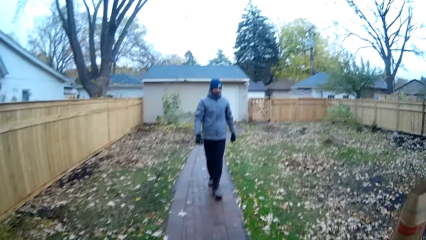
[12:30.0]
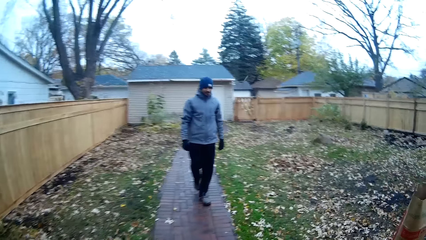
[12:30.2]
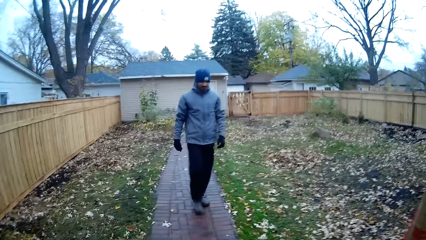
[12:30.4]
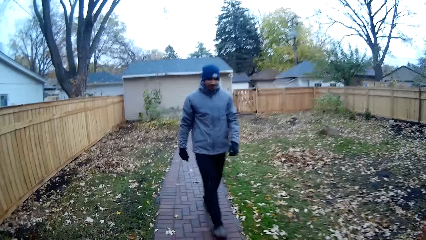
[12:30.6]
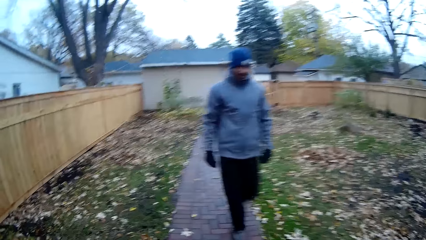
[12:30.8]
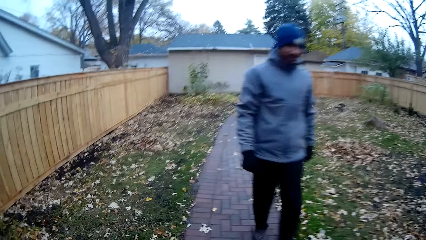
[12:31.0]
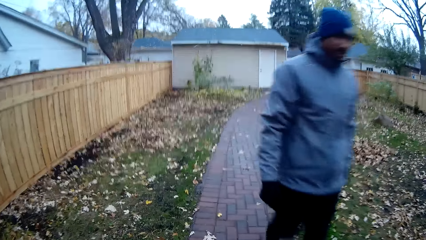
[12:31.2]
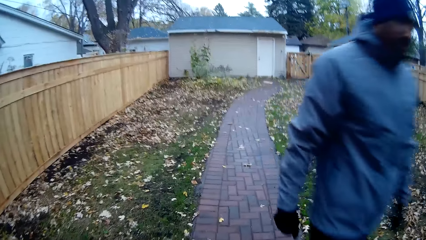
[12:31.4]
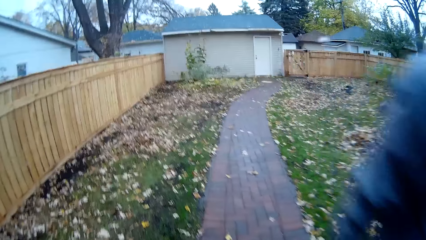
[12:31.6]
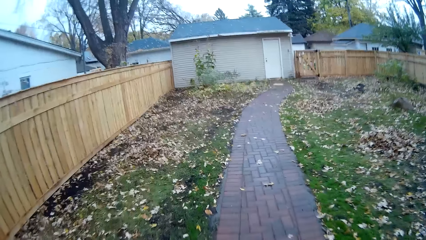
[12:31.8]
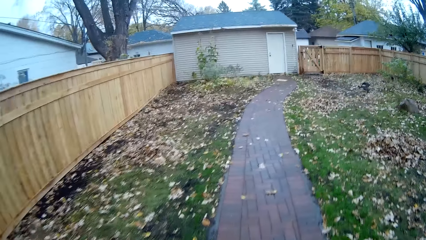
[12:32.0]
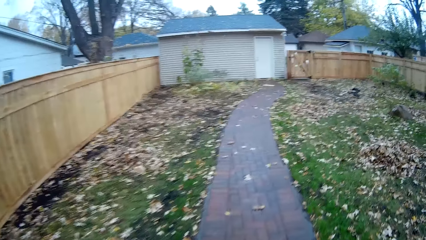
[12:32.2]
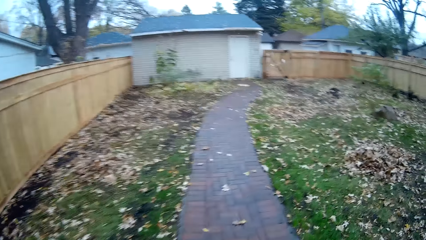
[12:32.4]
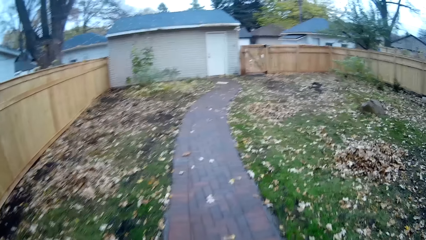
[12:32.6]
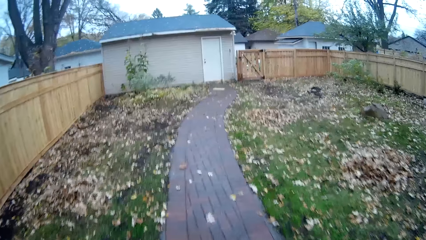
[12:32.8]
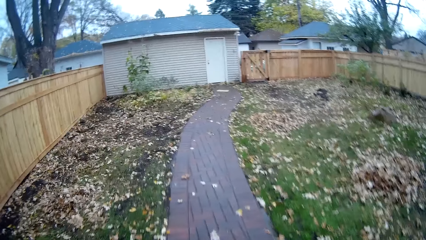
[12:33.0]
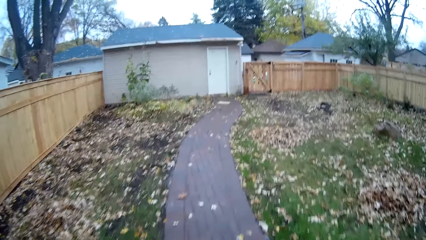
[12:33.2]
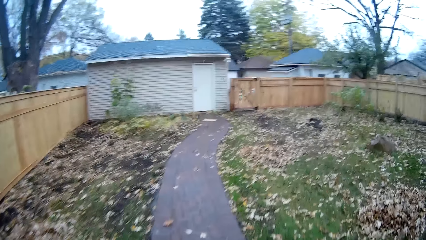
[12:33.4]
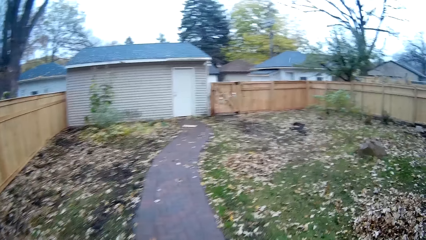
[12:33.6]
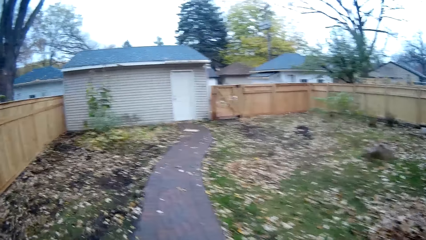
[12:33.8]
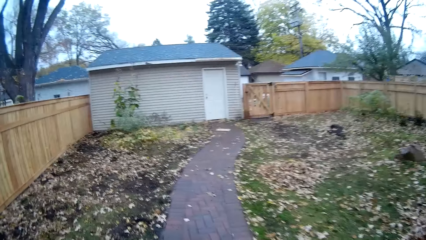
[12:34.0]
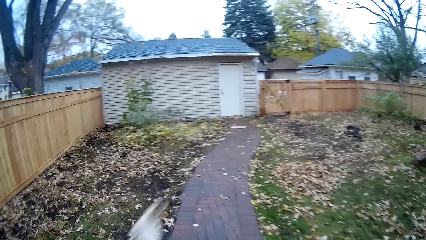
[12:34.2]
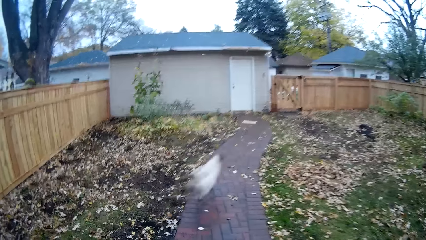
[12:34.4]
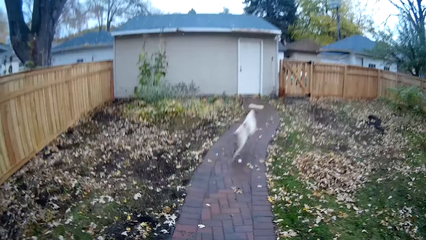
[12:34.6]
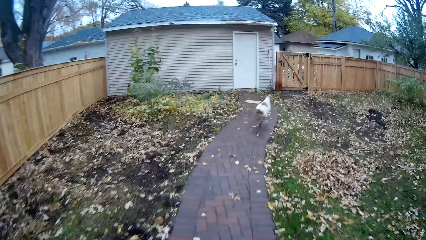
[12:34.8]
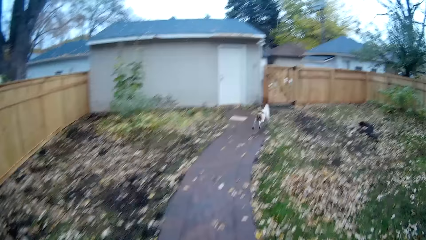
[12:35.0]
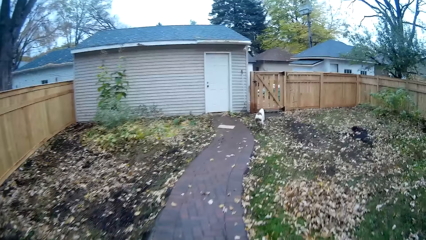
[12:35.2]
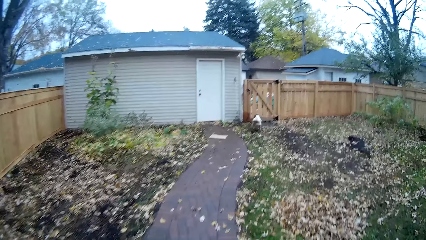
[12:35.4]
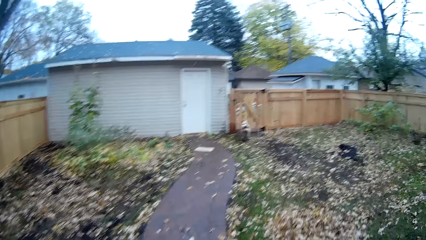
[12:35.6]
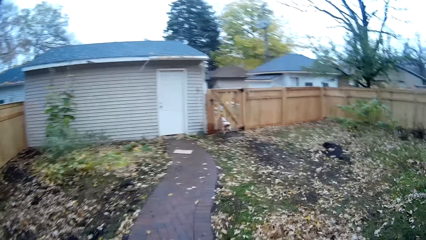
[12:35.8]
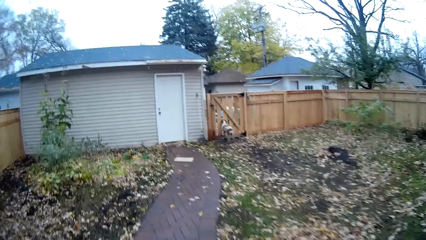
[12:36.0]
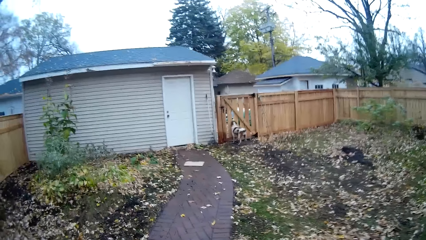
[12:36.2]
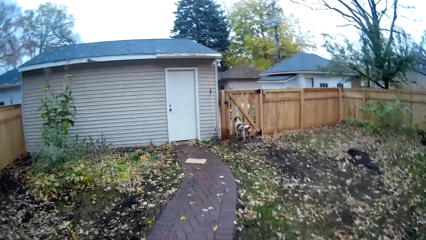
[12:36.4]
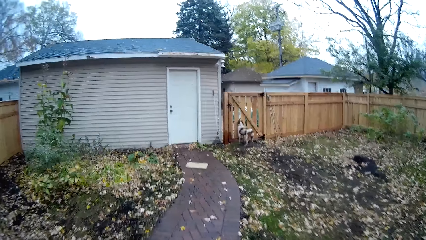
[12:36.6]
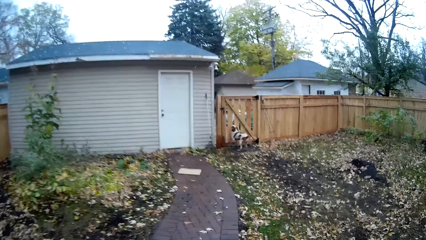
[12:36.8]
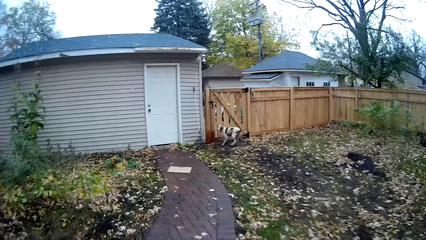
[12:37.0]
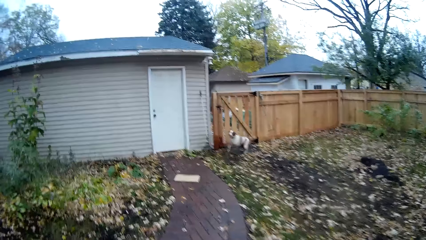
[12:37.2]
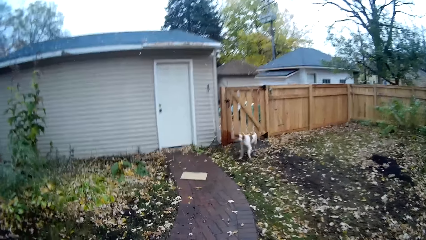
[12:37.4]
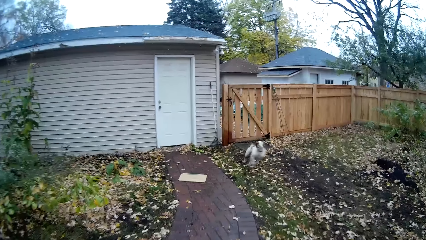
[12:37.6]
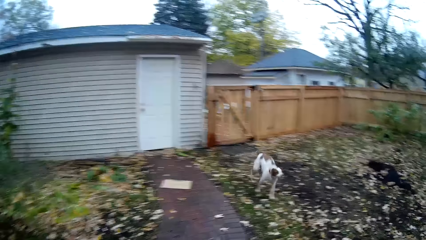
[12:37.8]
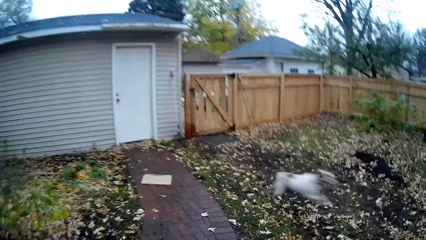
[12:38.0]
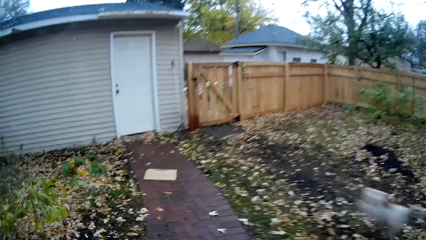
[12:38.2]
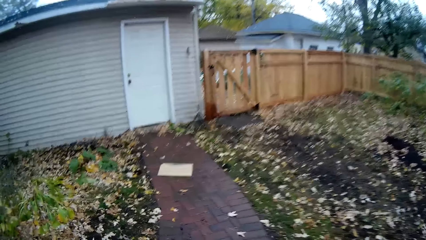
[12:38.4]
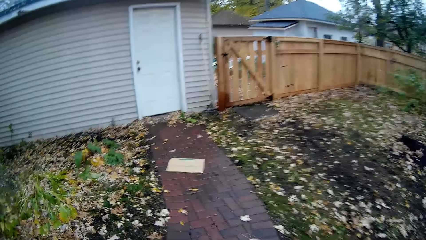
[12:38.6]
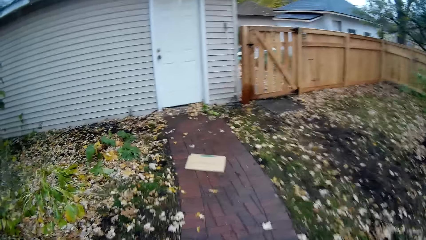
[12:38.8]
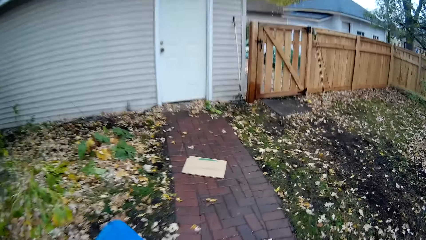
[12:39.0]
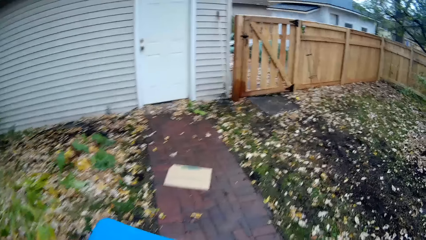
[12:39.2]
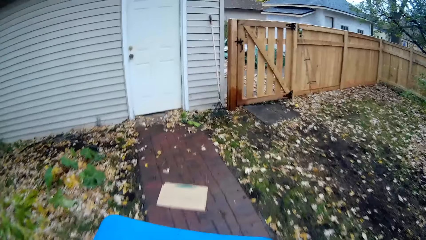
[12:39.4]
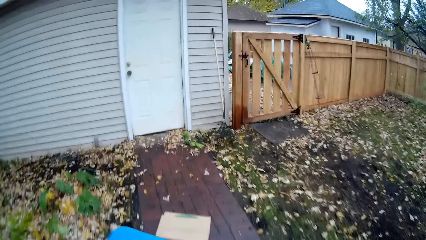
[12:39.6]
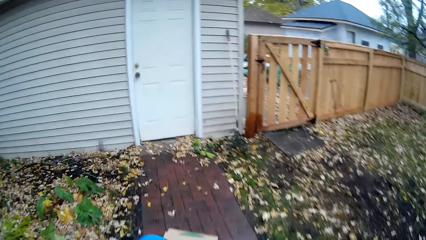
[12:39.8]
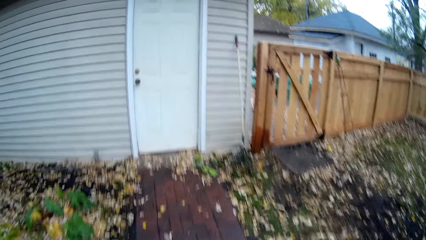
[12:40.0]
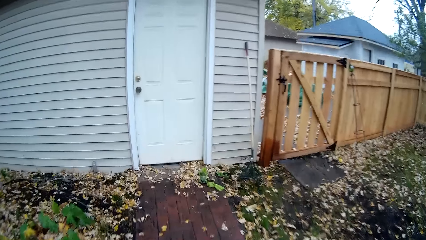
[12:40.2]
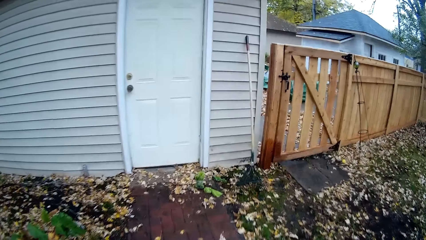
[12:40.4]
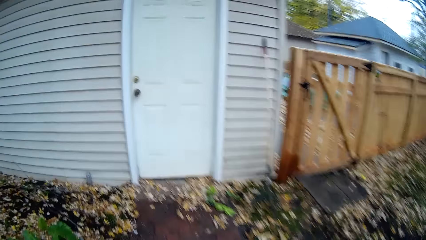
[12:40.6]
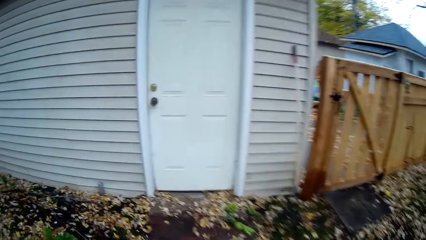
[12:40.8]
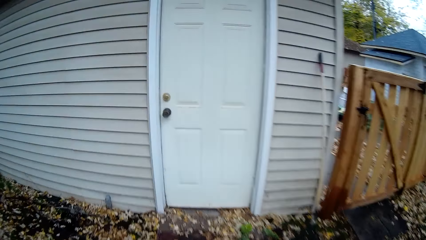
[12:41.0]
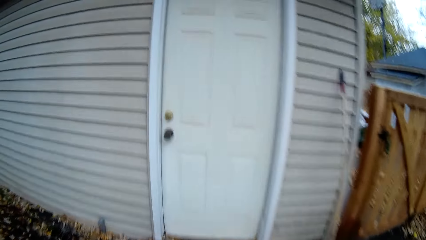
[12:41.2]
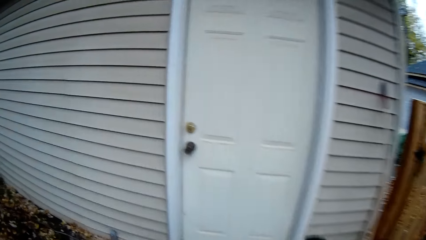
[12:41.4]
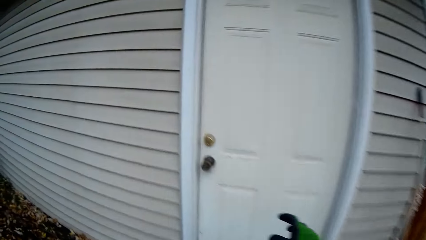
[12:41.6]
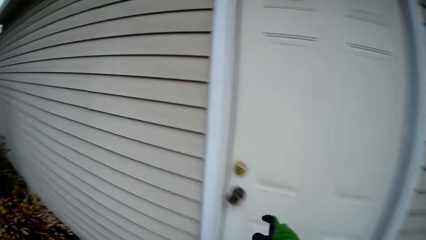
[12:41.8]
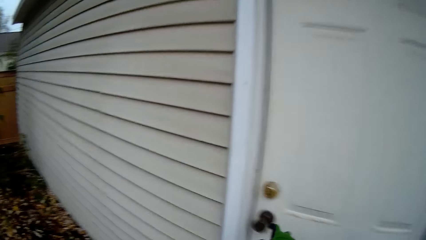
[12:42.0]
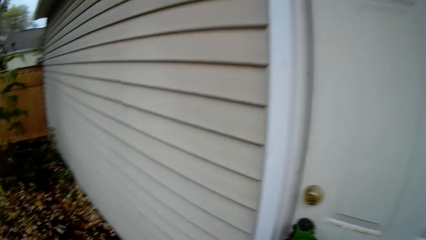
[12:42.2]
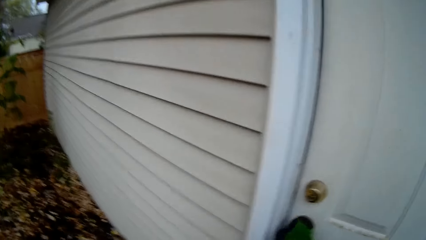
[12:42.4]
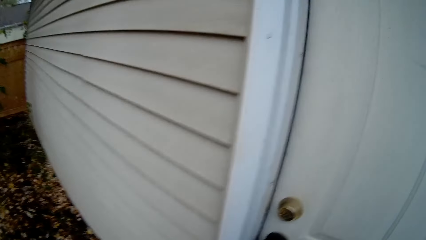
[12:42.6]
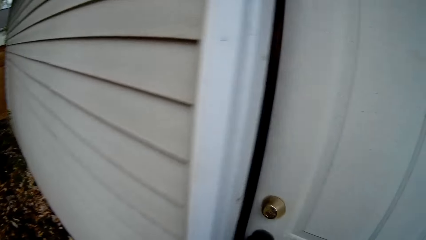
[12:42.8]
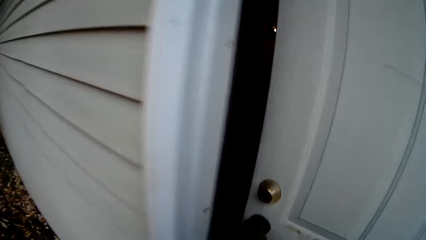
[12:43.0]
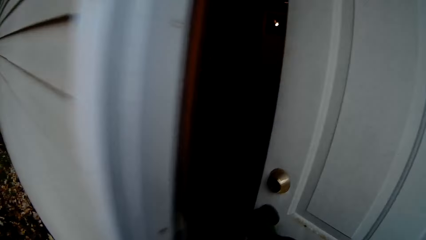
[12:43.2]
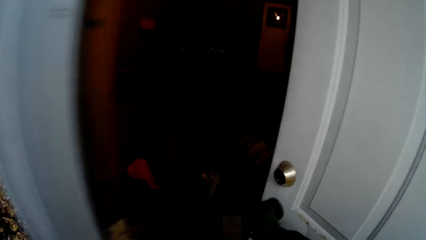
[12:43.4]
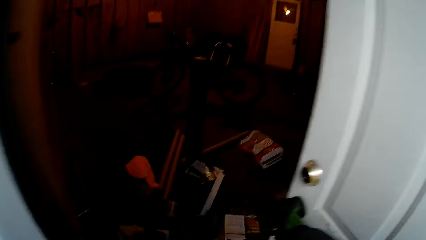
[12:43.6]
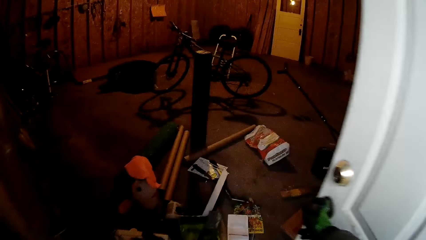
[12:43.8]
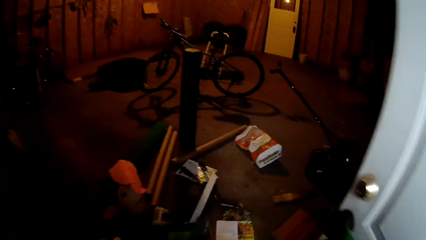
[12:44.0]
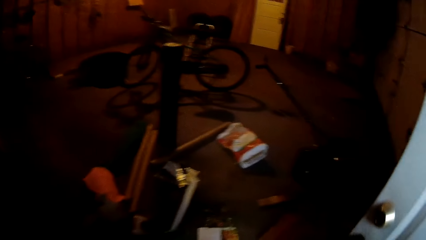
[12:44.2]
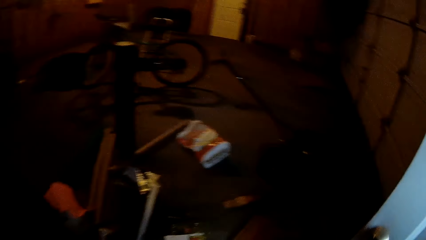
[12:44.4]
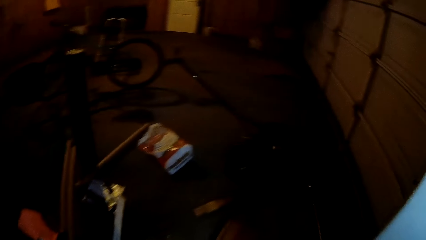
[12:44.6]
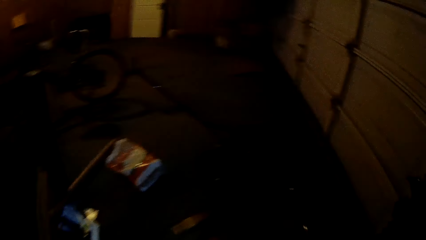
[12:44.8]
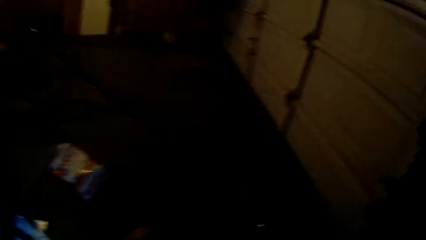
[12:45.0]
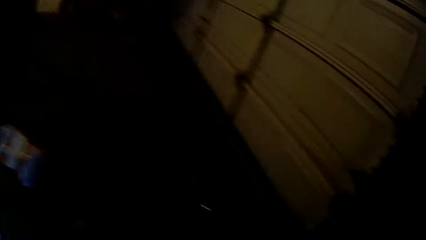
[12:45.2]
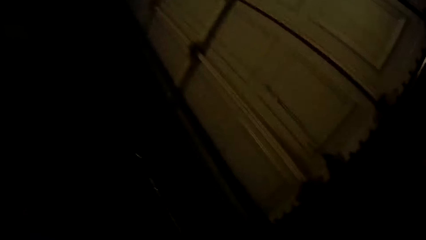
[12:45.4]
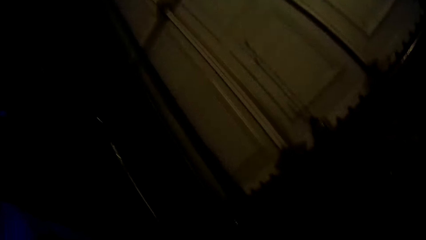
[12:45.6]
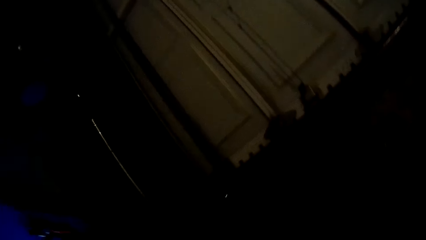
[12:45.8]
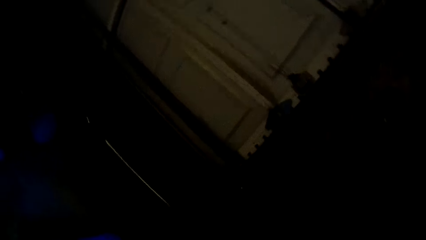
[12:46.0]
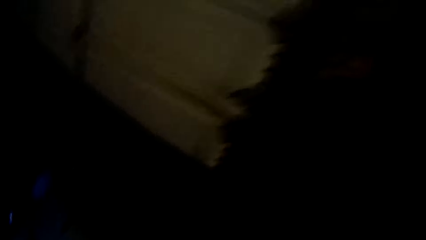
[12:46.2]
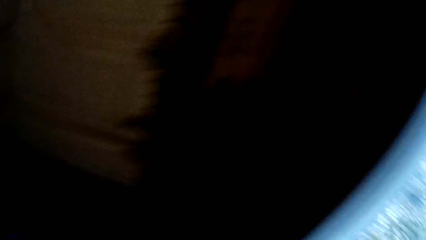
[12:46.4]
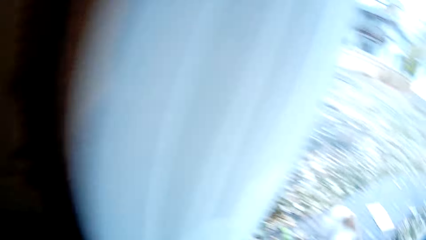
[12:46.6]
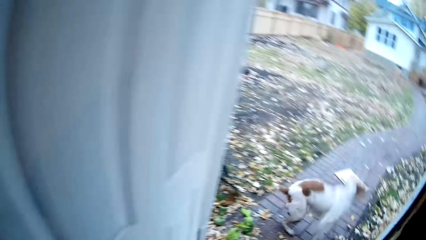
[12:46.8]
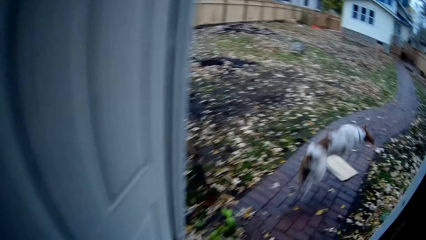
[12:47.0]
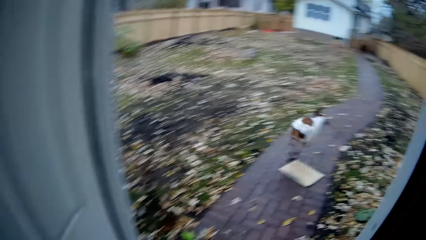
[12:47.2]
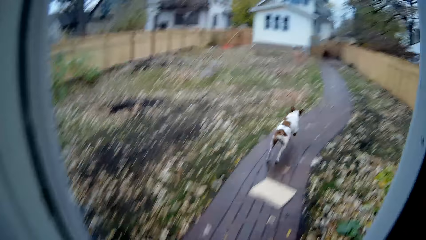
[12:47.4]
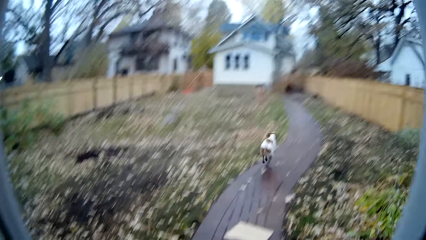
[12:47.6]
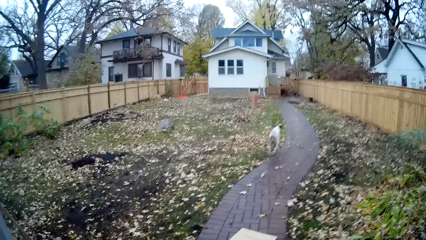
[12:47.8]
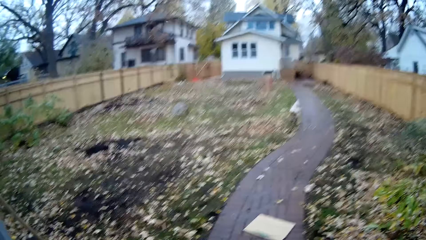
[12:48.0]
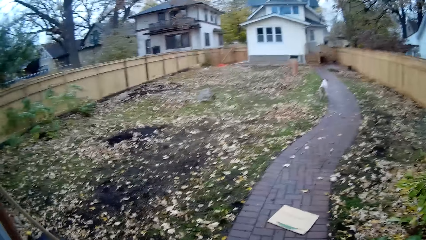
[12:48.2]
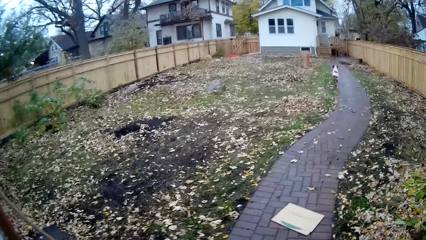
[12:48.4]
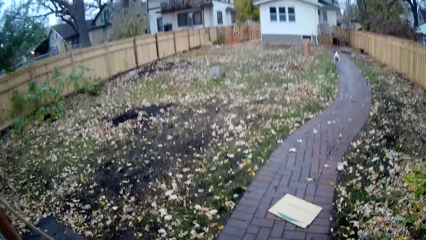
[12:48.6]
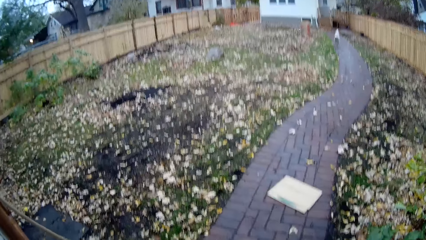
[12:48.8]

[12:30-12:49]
The man walks past the camera wearer. The dog runs past the camera wearer. The camera wearer opens the door with her right hand. She gets in the room.
